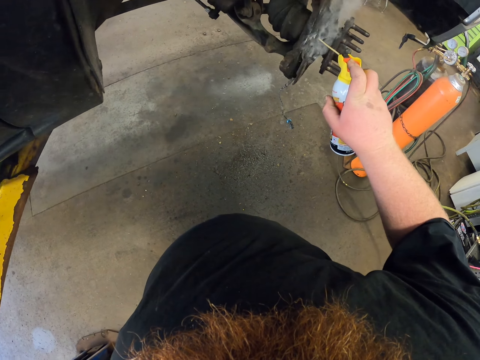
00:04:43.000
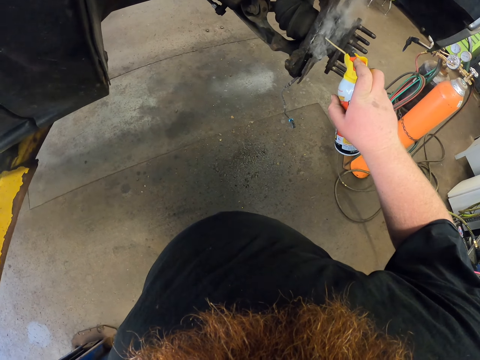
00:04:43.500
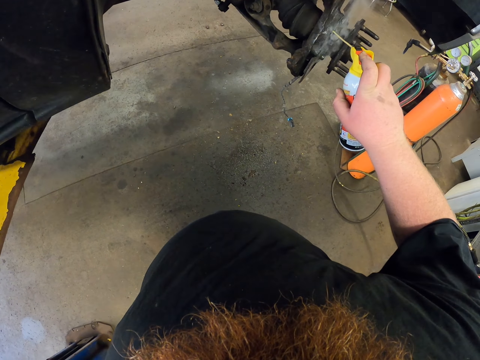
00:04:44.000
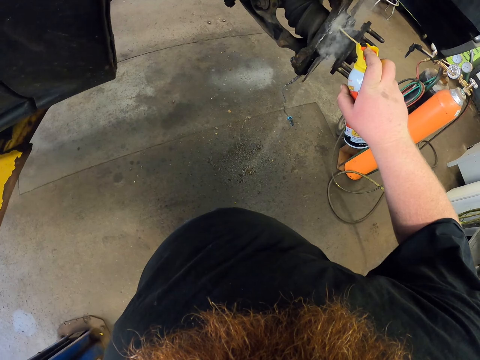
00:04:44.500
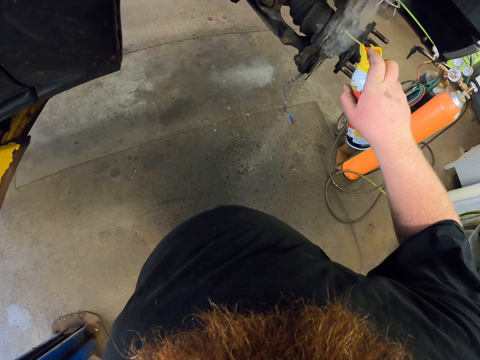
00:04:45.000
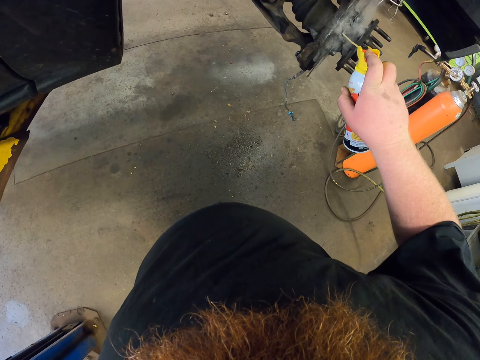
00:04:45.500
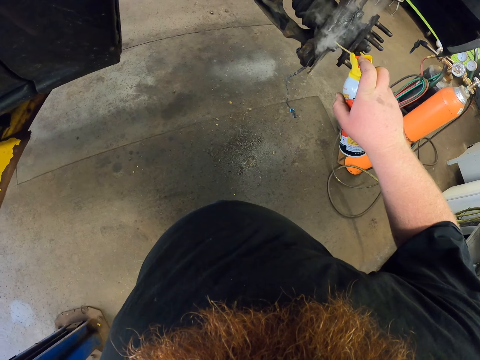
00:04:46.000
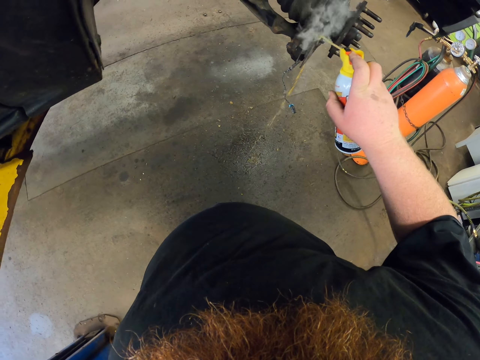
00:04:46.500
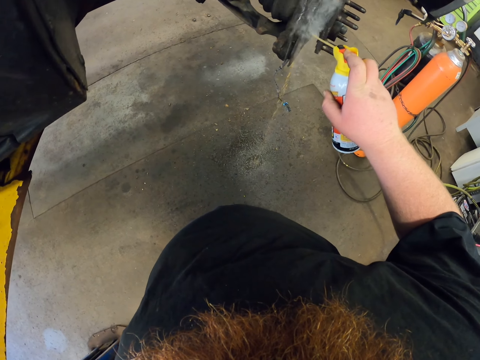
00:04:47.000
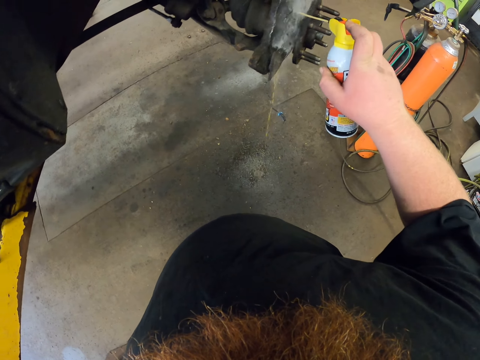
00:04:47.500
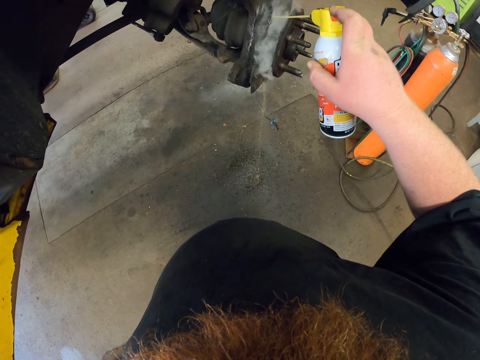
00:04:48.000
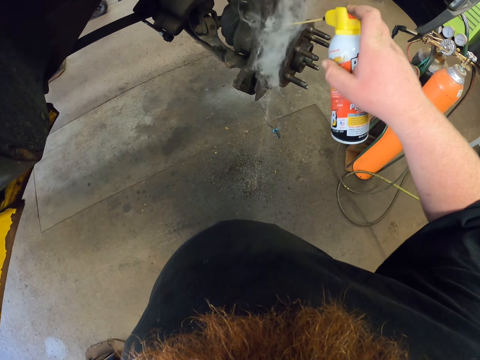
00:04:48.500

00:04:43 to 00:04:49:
The camera wearer sprays the brake drum.

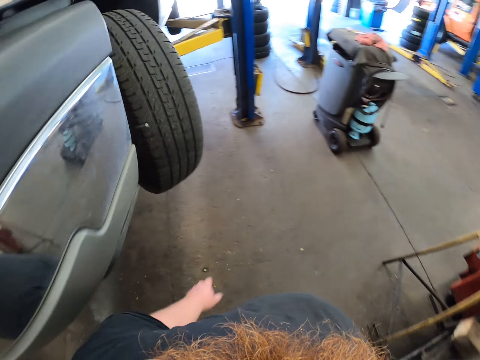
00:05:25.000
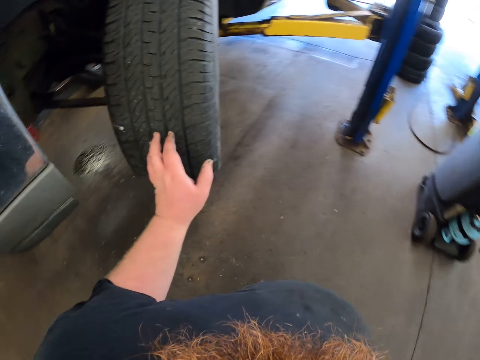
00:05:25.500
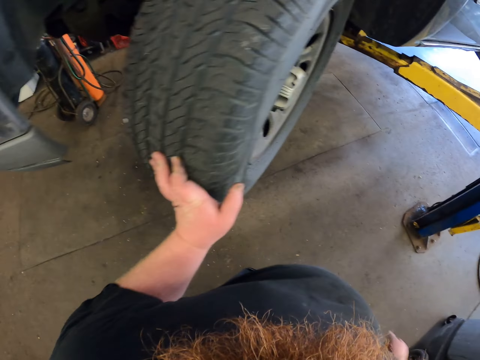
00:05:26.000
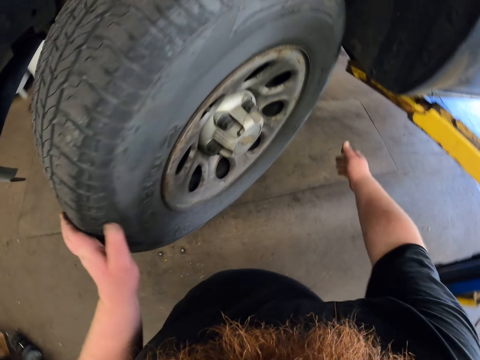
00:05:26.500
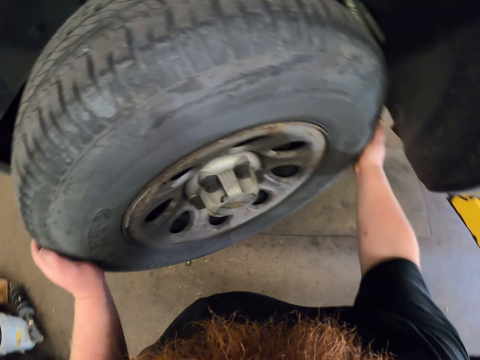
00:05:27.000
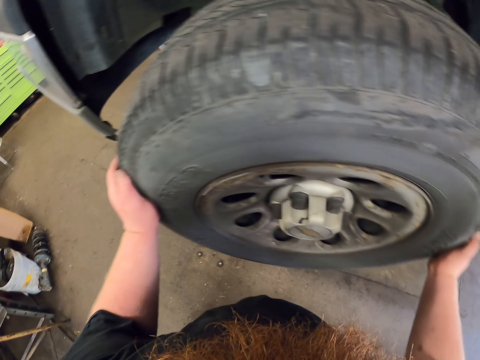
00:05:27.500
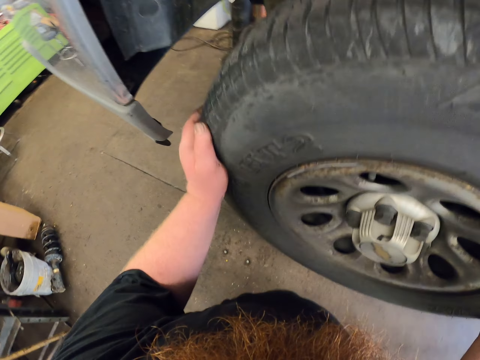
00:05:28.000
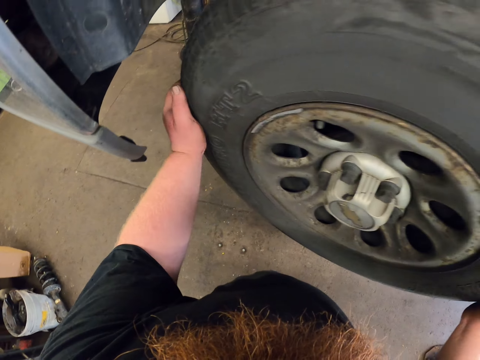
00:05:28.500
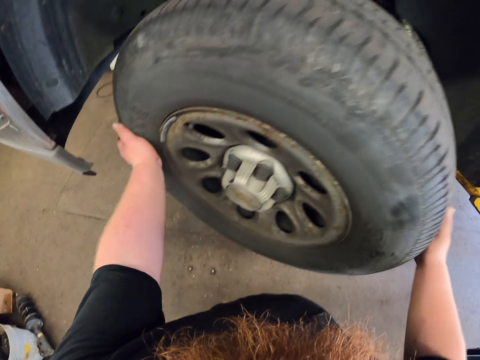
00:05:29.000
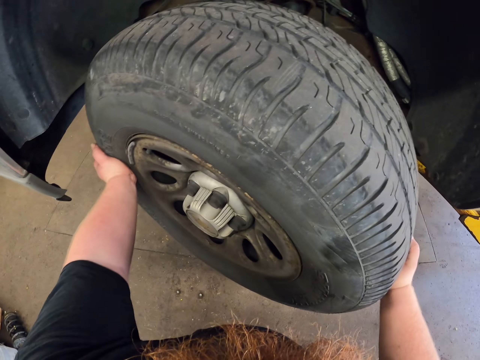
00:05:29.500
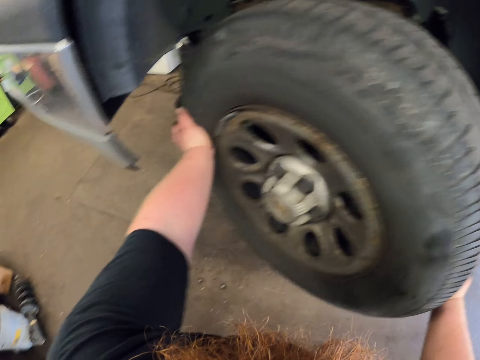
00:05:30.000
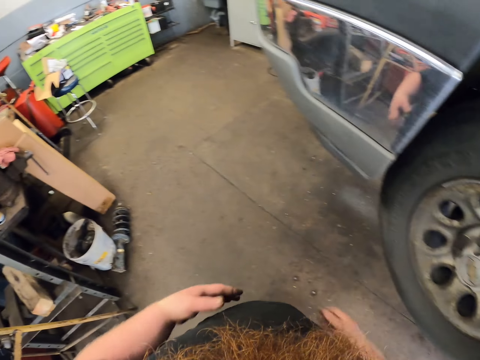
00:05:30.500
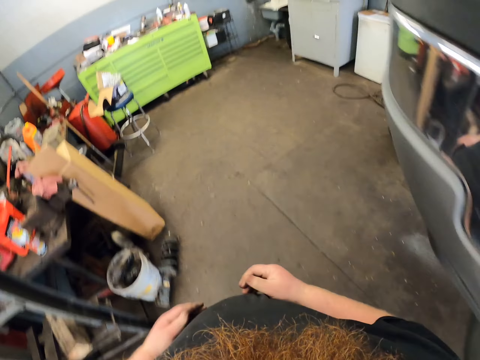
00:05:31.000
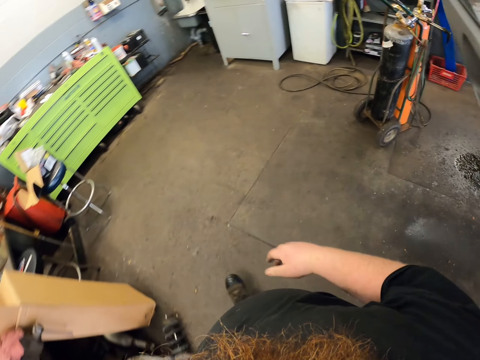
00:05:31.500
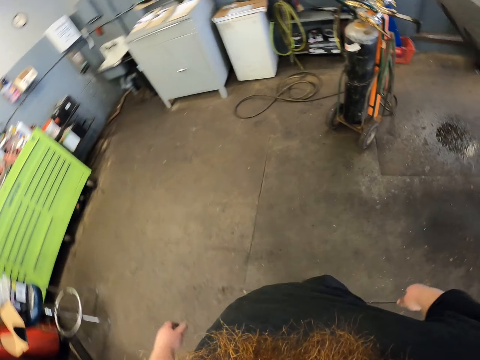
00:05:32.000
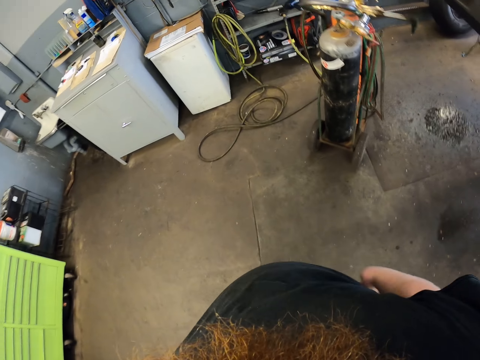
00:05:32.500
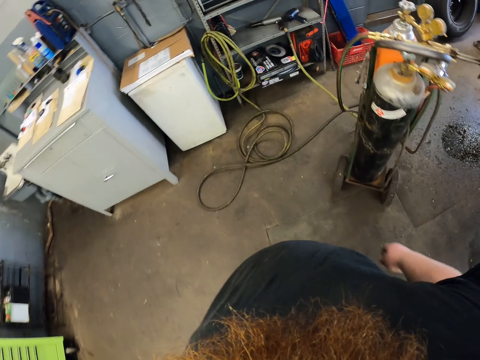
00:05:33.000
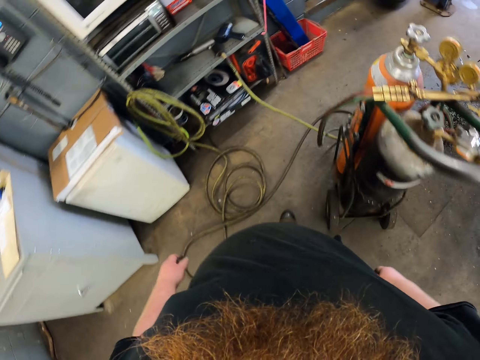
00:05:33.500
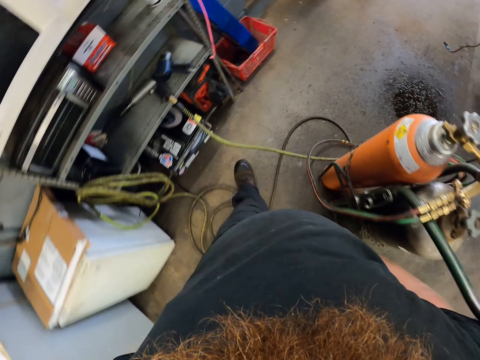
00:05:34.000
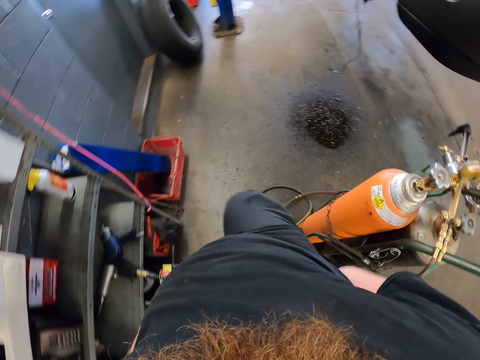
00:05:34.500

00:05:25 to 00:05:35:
The camera wearer holds the tire. He turns the car tire with his hands. He walks back to the other side of the car.

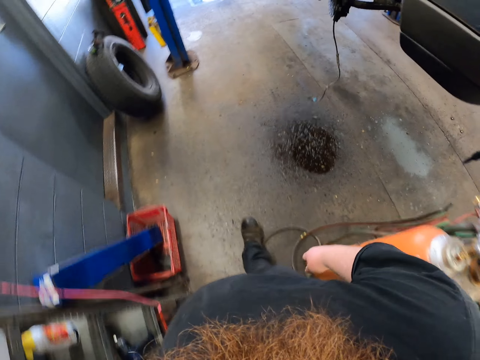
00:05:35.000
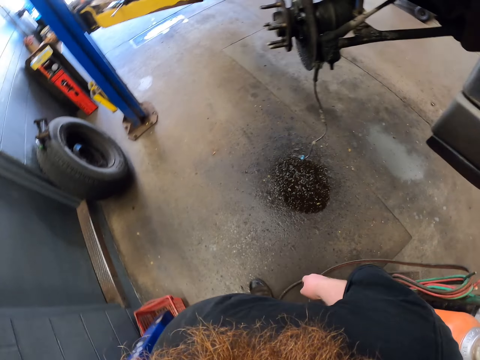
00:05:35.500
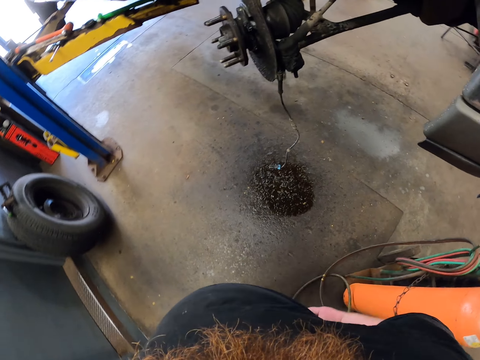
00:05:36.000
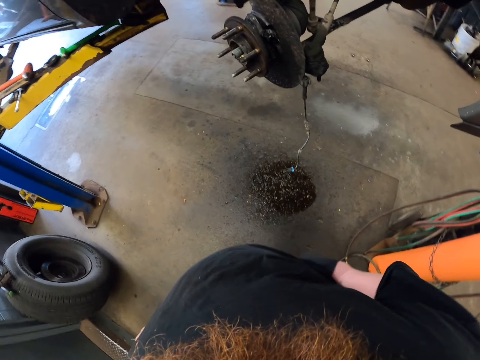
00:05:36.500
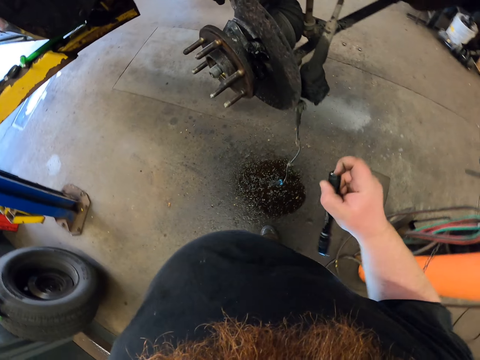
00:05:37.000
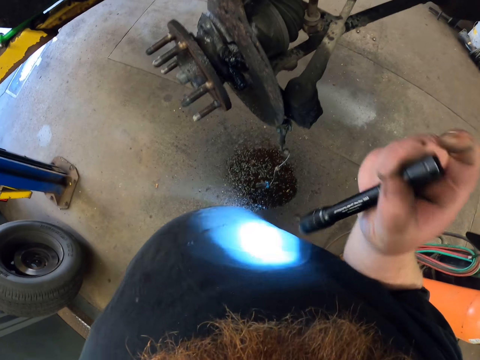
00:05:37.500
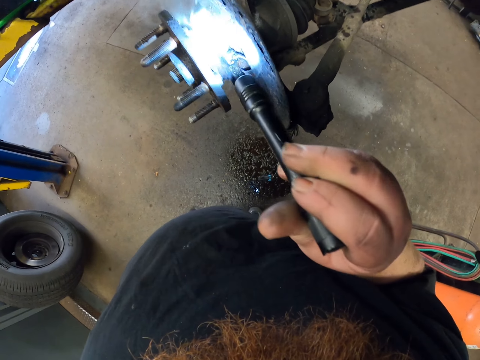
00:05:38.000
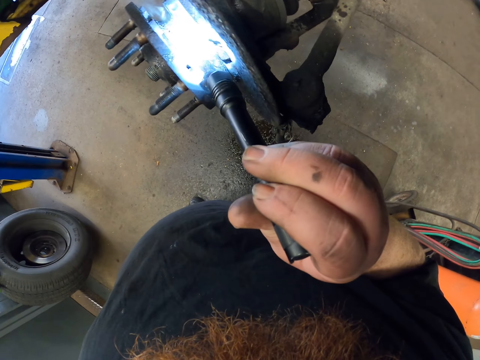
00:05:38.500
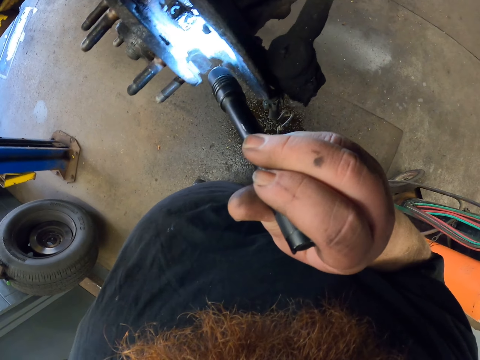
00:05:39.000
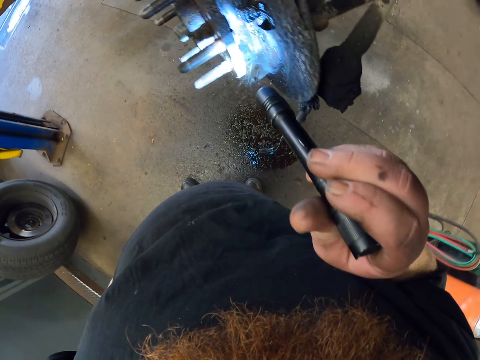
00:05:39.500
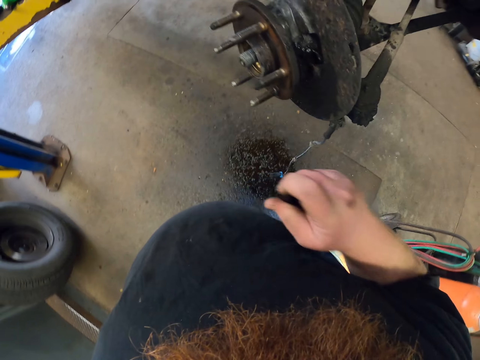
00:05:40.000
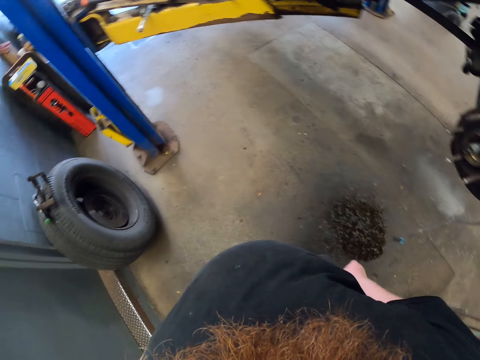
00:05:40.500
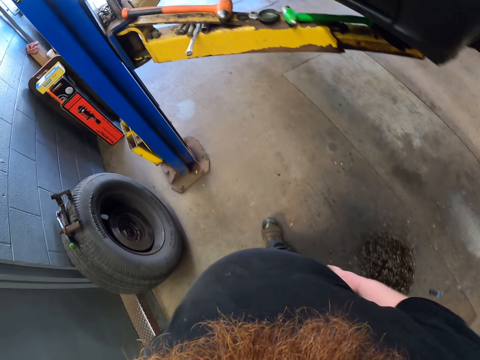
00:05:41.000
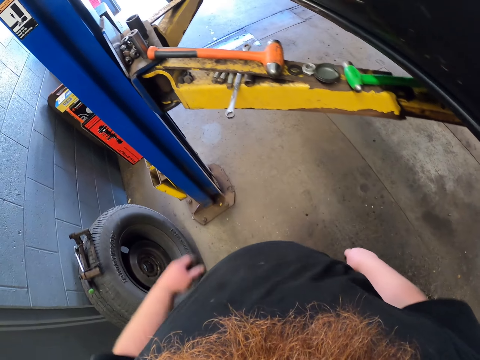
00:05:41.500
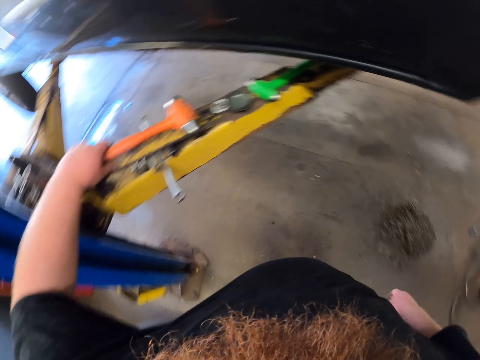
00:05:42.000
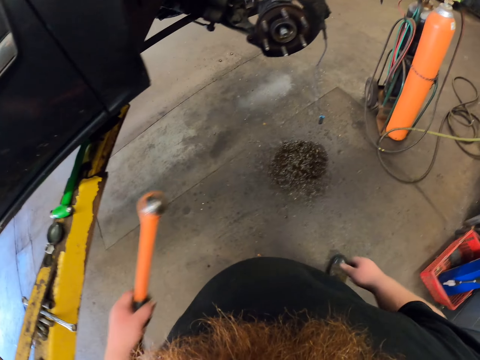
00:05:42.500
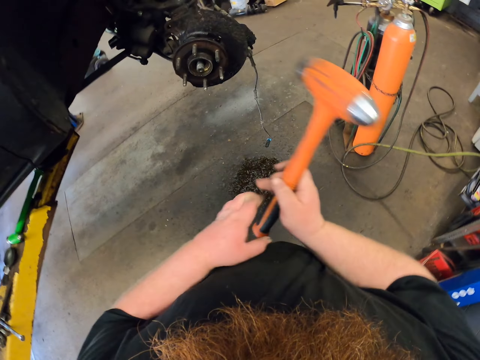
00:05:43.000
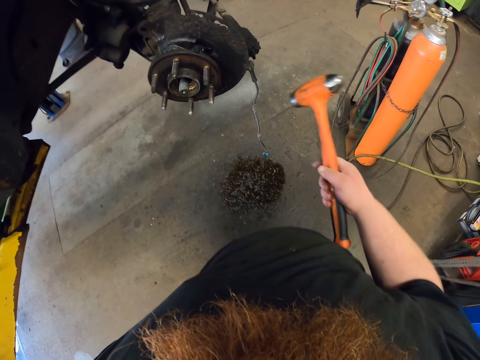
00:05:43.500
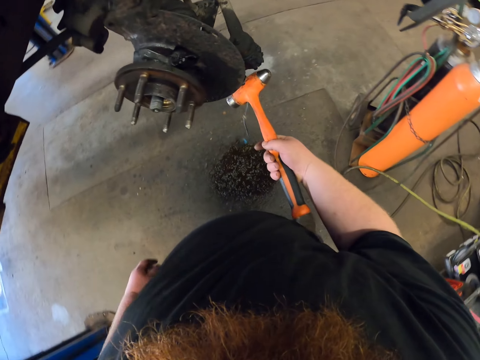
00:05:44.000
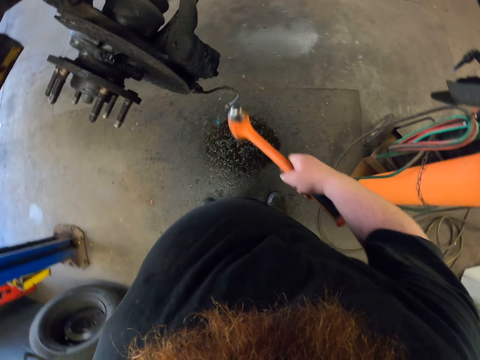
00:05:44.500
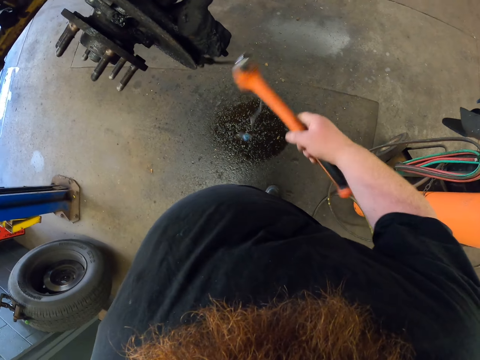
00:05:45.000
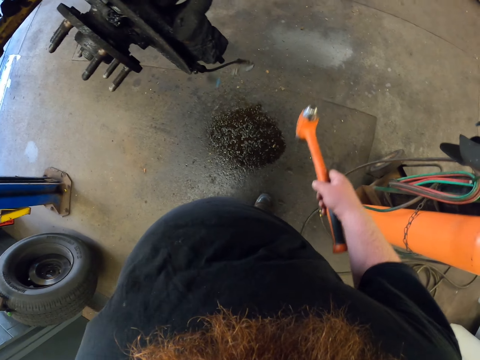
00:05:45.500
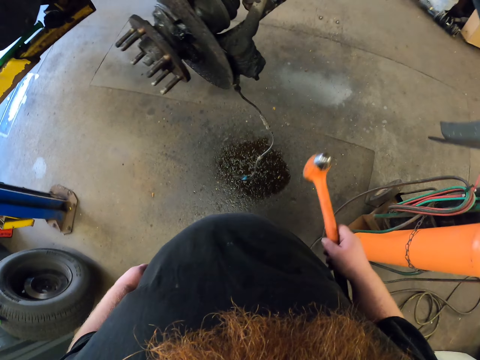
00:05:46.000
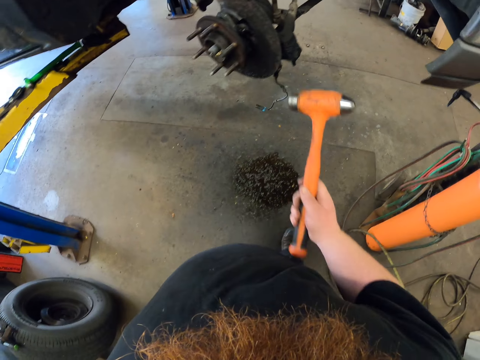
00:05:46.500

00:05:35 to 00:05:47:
The camera wearer picks a flashlight or torch from his pocket. He enlightens the car spindle with the torch. He checks the wheel rim. He puts back the flashlight in his pocket. He picks up a hammer.
